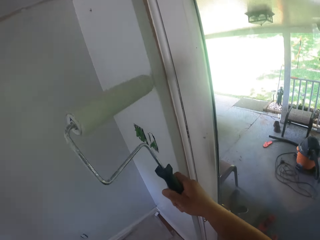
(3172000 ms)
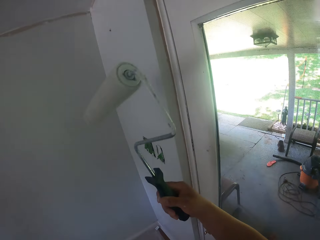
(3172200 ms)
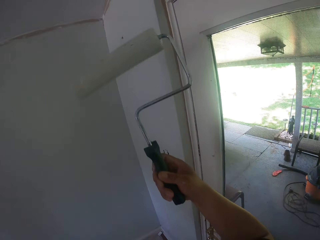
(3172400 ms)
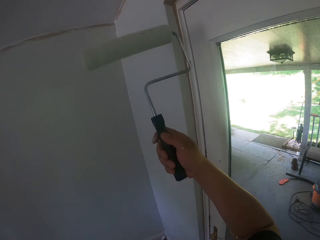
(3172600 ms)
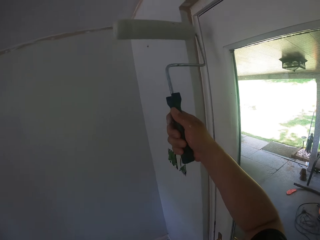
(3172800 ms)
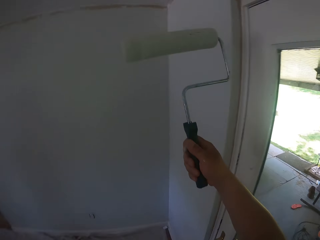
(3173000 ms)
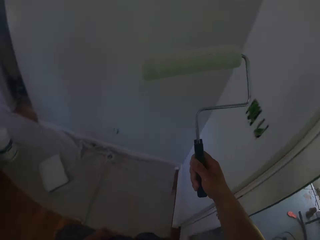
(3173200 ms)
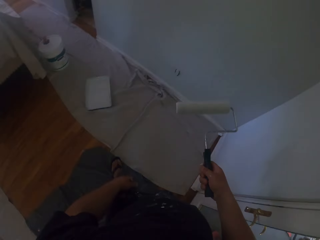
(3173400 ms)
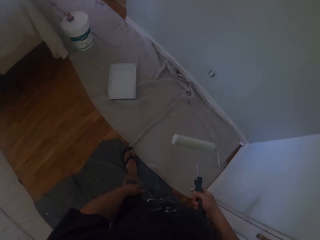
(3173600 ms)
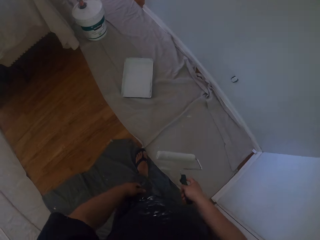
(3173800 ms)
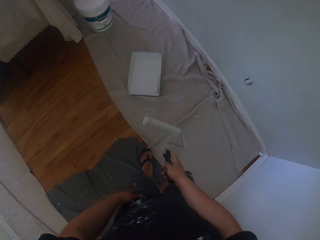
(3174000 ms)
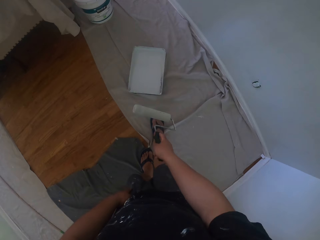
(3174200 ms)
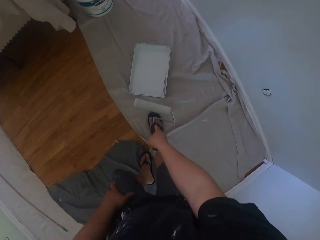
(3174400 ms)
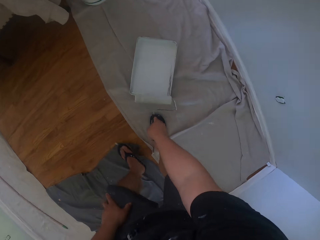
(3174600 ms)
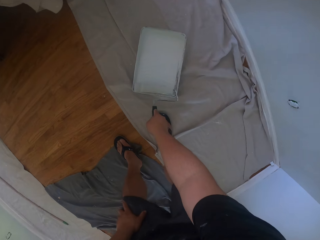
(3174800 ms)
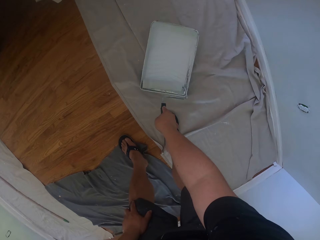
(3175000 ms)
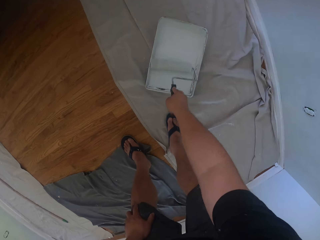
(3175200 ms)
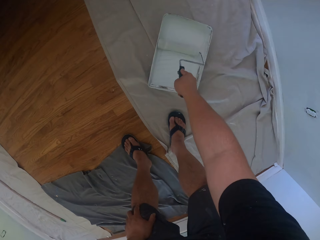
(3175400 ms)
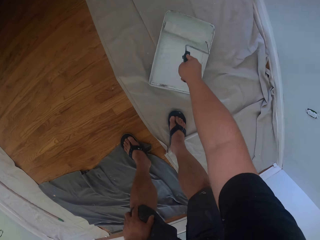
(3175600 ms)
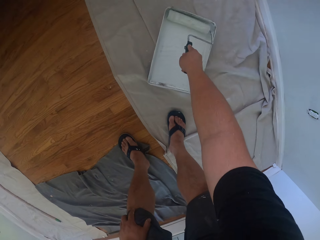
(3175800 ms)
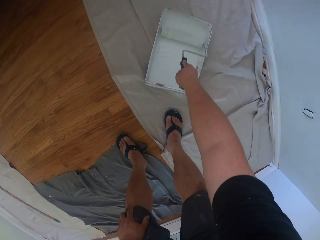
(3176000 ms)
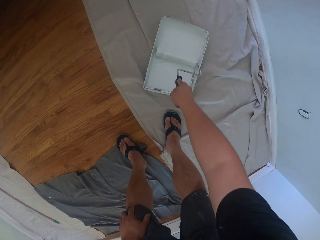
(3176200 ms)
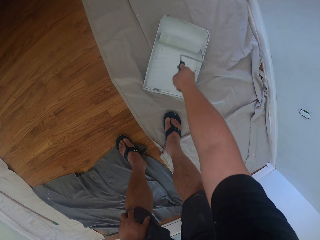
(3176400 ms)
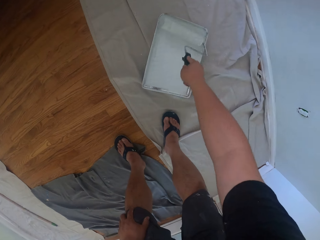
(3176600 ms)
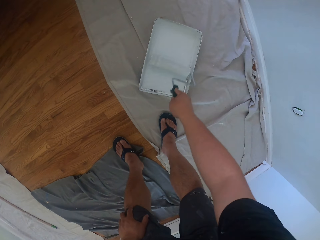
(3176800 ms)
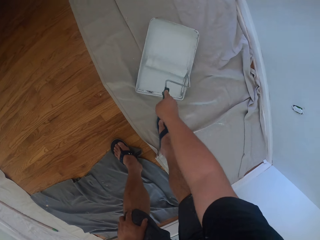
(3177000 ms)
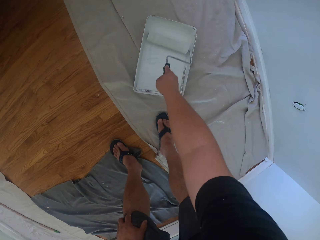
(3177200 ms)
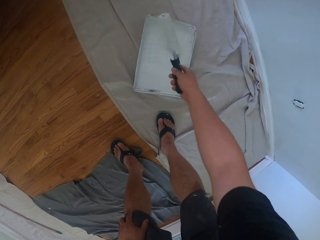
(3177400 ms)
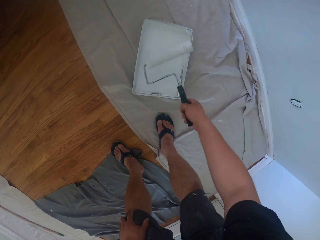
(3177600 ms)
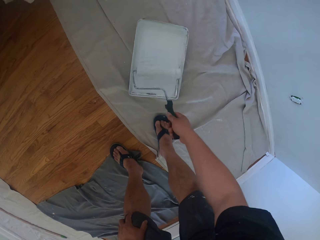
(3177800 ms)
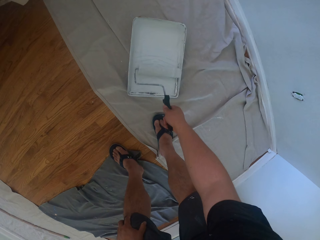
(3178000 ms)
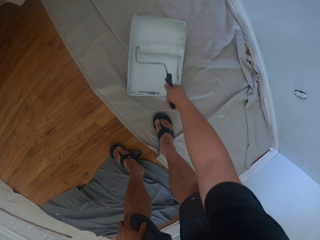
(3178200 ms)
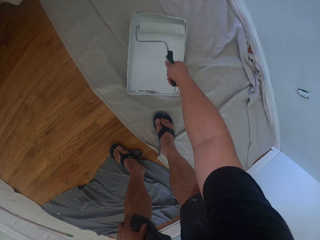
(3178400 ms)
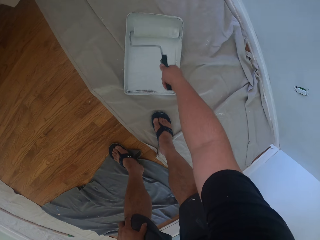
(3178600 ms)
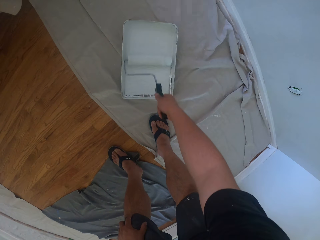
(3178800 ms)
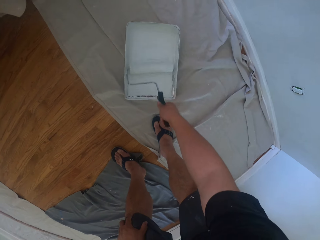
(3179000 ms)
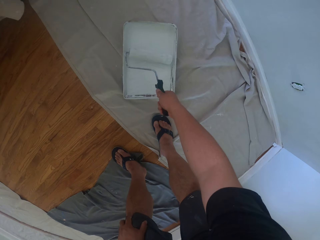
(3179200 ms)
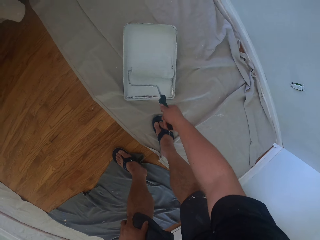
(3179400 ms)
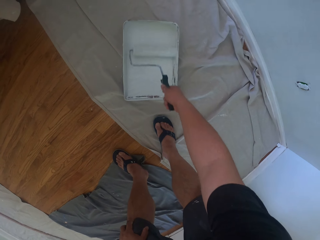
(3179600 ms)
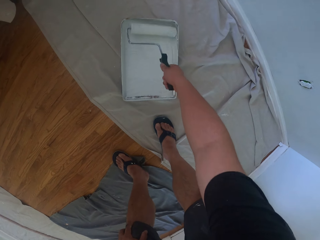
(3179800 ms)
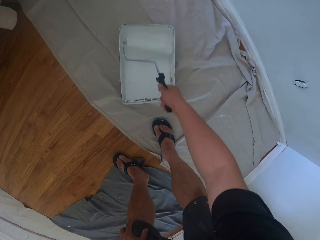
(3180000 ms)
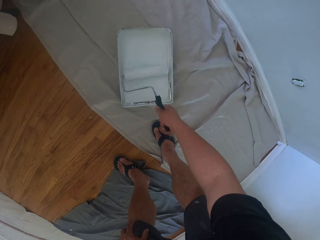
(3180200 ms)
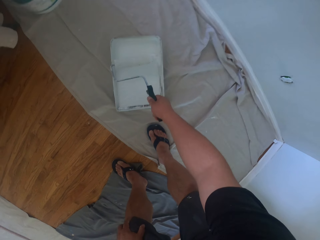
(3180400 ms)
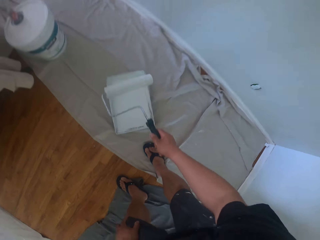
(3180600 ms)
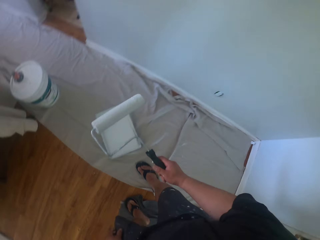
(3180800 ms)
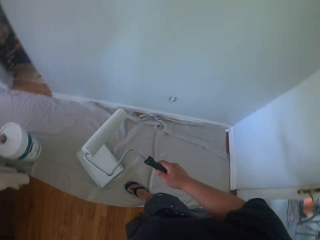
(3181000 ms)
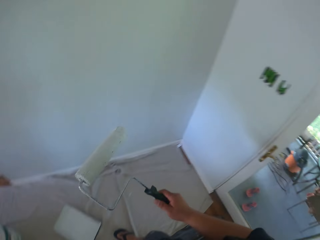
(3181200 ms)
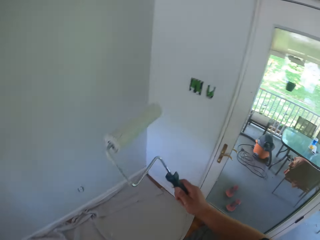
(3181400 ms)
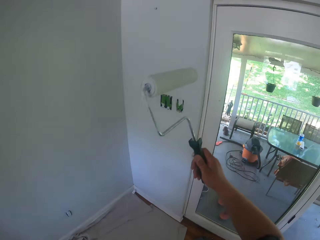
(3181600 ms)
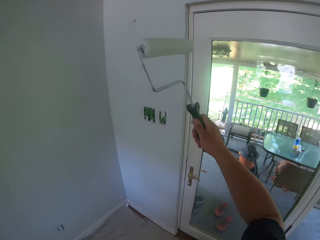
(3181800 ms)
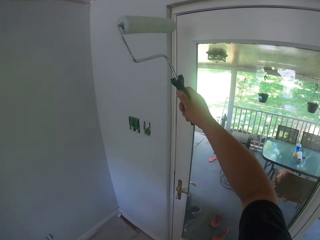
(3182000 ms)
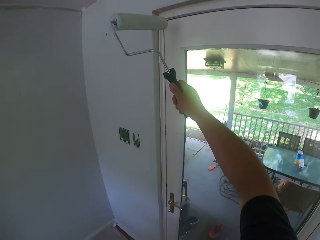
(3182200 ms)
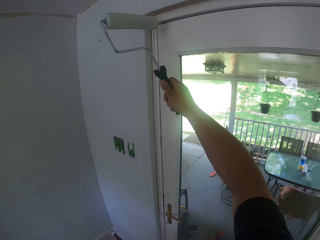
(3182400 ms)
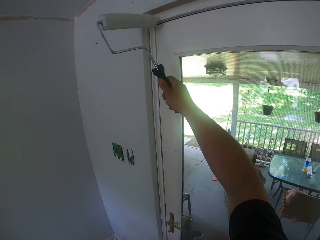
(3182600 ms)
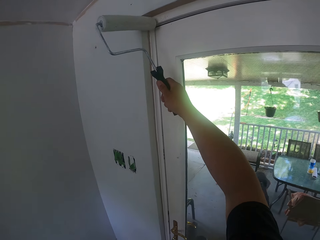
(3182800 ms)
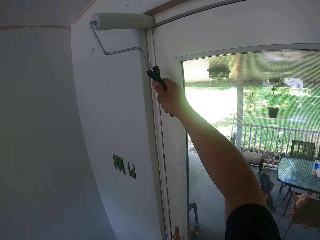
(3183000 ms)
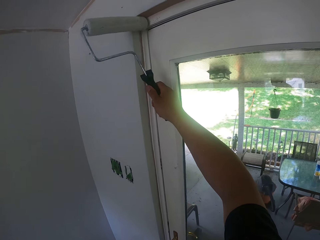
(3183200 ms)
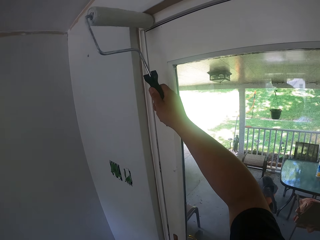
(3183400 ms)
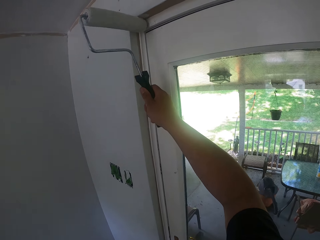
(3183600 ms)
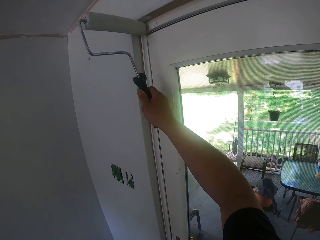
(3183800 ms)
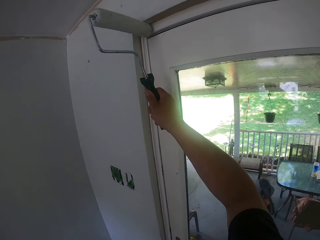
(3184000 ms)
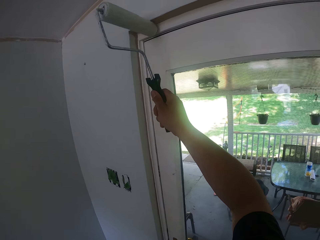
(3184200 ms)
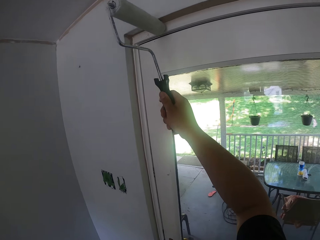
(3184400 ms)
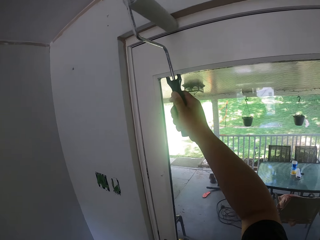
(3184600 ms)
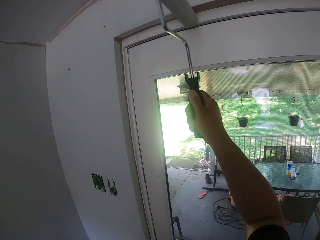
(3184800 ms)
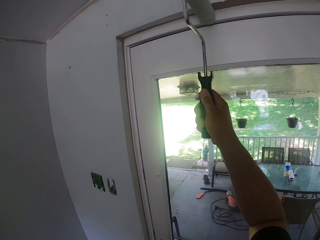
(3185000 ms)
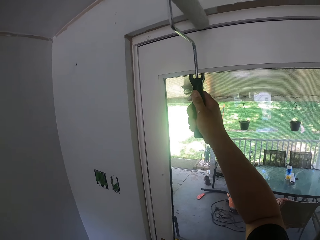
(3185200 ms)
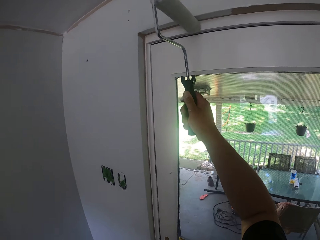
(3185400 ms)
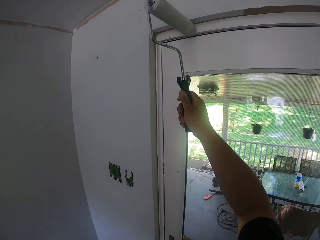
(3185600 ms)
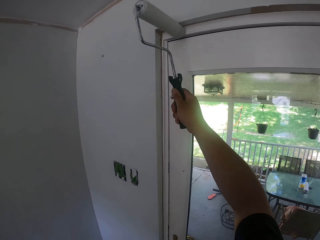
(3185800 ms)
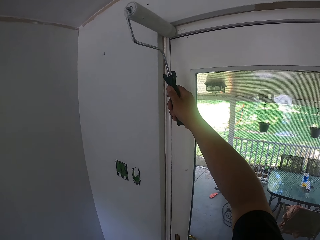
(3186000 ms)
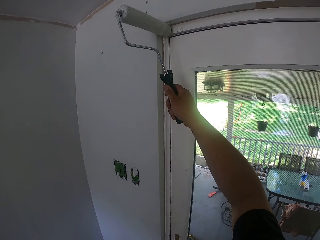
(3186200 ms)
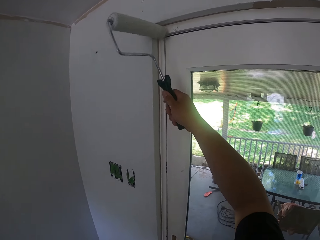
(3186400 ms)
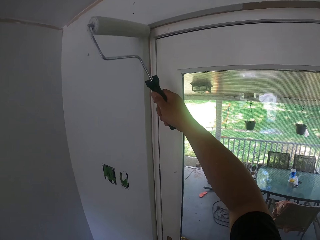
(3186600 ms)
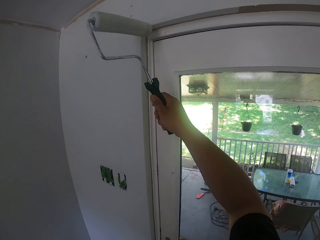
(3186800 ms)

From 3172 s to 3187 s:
The camera wearer turns the roller, walks around and bends down. They take some paint from the paint can with the roller brush. They turn the roller. They dip the roller into the paint. They walk towards the wall. They paint the wall with the roller brush.

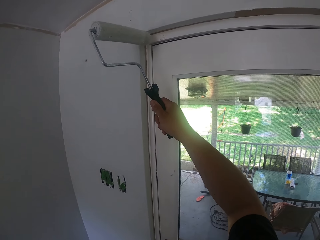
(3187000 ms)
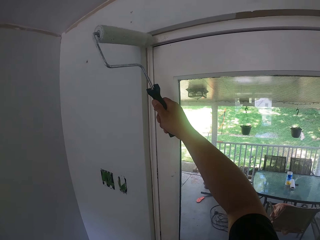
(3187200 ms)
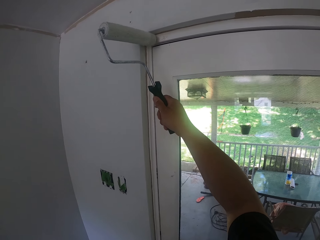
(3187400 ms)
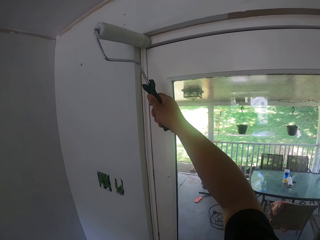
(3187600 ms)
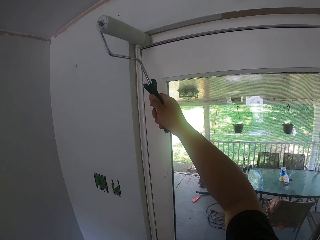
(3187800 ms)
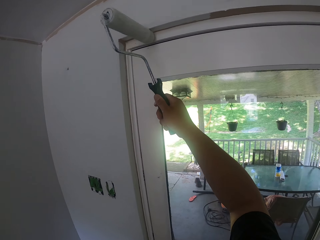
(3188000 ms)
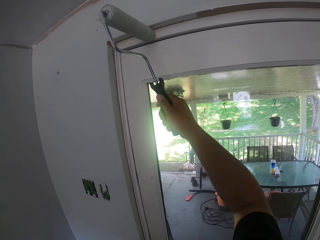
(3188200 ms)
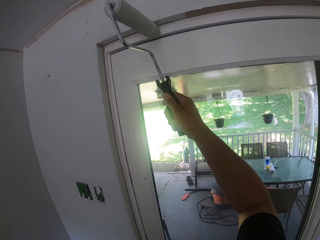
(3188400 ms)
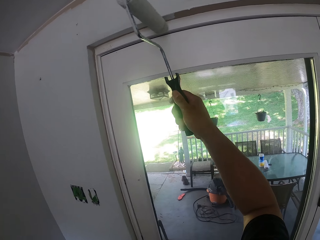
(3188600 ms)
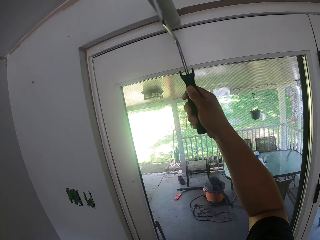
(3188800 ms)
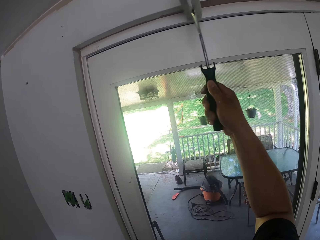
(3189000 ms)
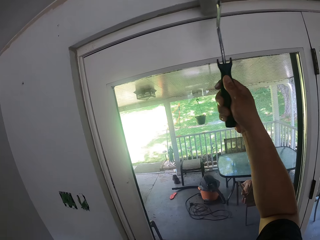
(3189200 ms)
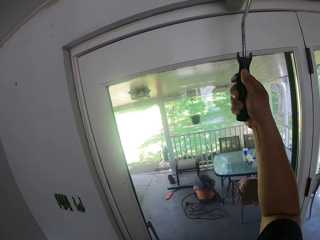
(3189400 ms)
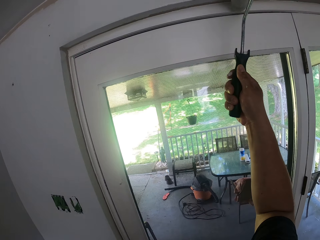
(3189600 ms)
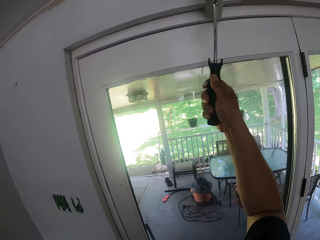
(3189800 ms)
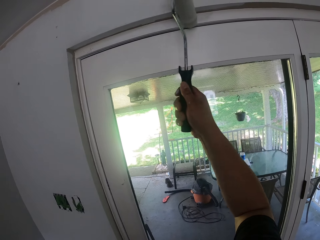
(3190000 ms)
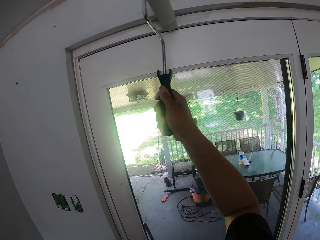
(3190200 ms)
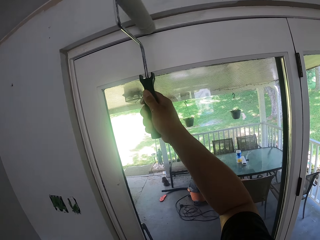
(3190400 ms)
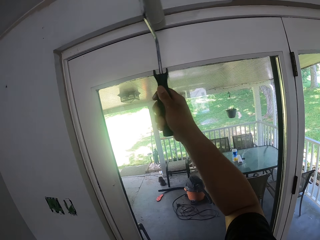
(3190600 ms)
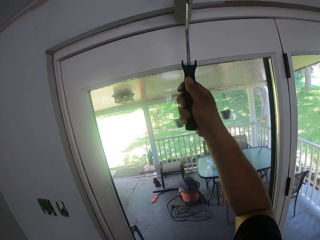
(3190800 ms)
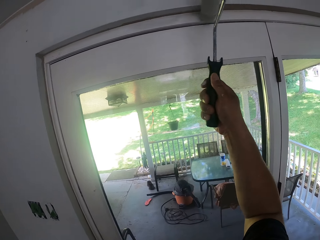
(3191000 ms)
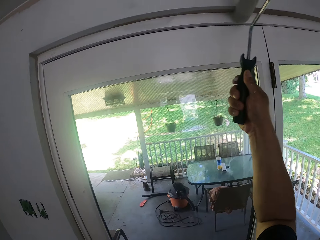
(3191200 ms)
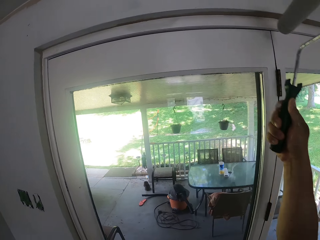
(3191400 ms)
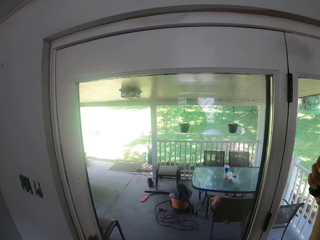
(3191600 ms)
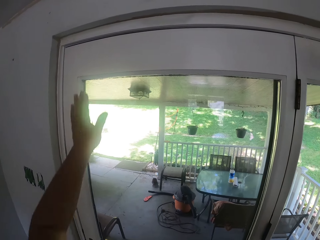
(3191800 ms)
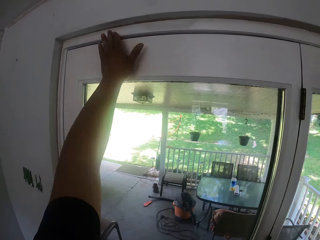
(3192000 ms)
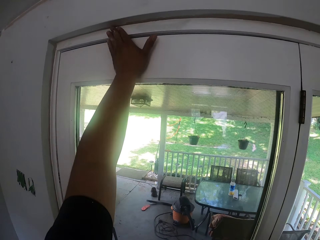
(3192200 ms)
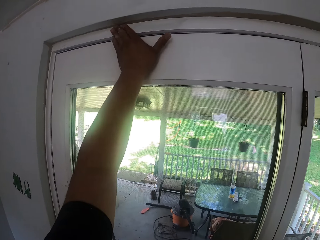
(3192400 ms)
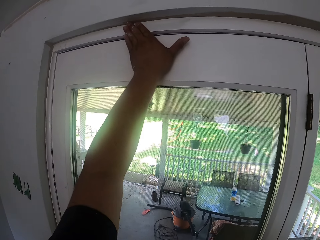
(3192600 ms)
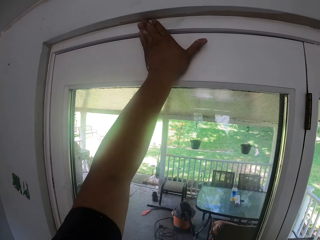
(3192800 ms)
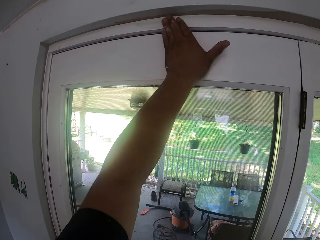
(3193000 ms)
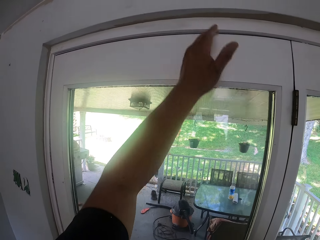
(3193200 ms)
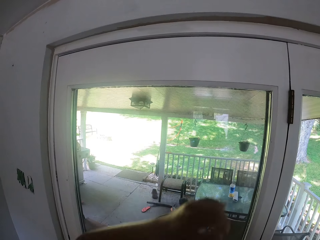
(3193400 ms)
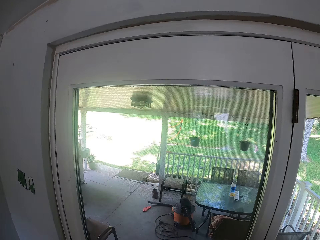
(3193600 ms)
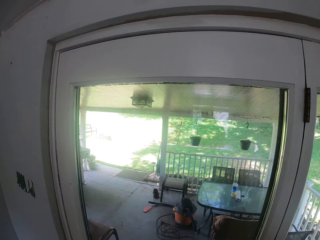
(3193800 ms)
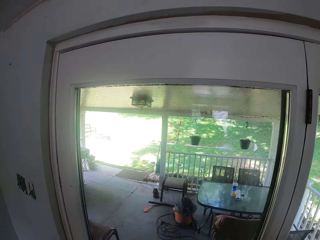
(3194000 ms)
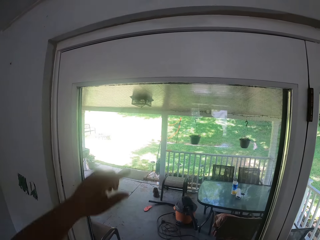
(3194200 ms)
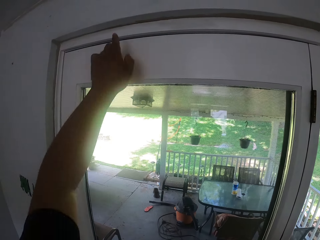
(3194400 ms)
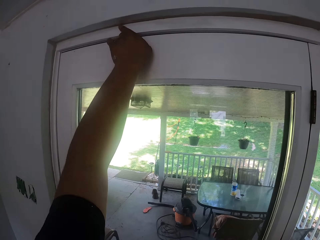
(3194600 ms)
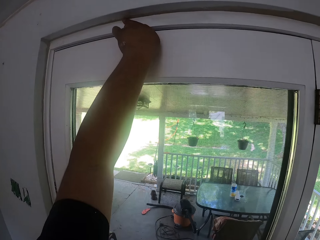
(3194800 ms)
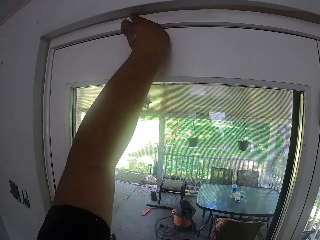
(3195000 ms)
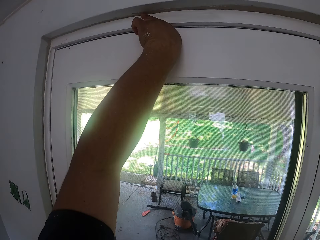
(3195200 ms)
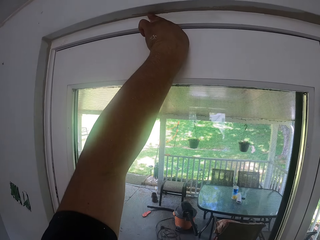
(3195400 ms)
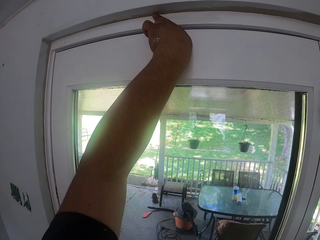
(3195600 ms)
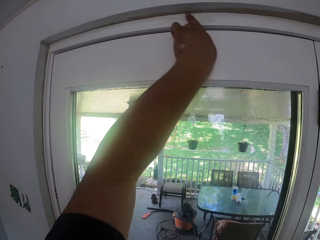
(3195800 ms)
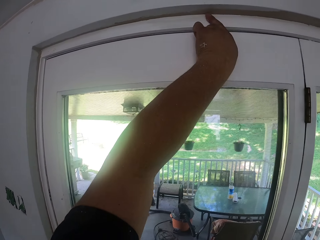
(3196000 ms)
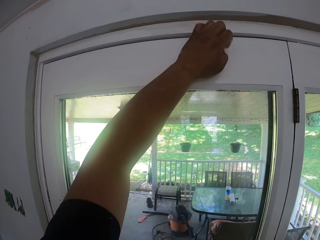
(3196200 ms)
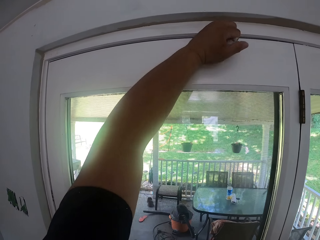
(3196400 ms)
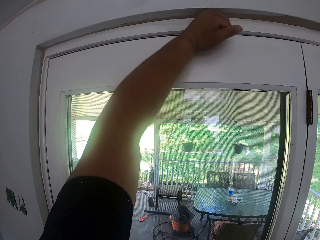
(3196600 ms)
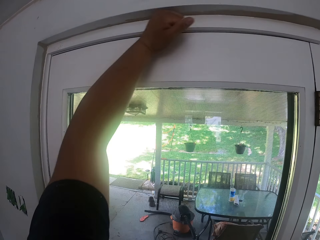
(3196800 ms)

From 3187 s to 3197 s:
The camera wearer cleans the wall or door frame with his left hand. He lowers the hand. He wipes the door frame.
